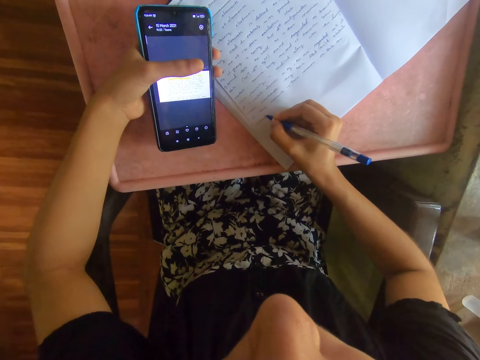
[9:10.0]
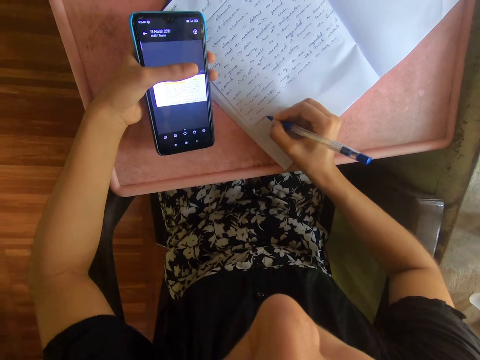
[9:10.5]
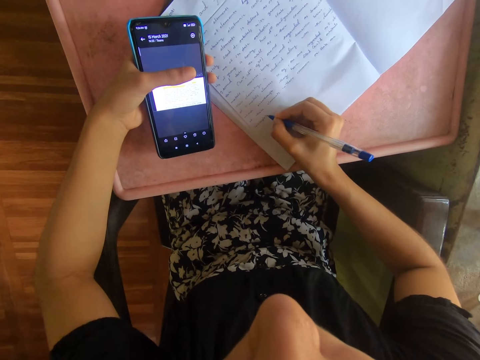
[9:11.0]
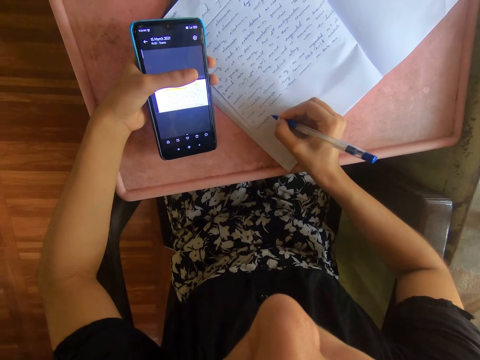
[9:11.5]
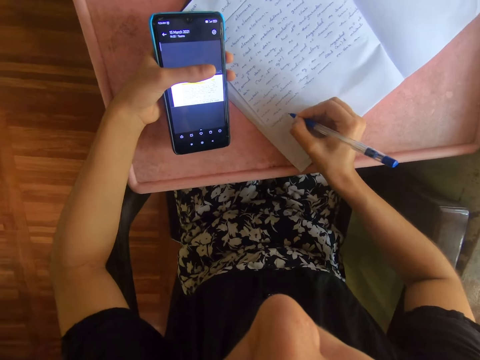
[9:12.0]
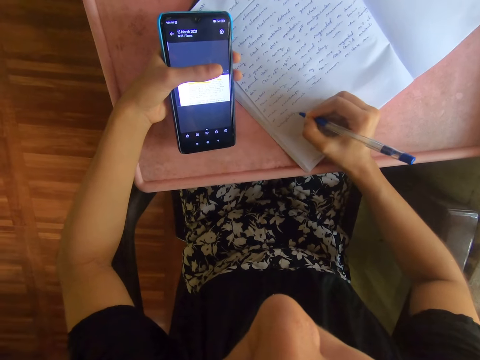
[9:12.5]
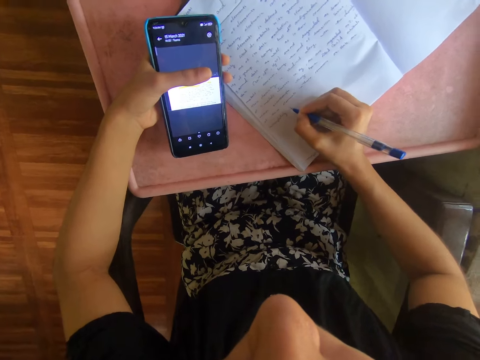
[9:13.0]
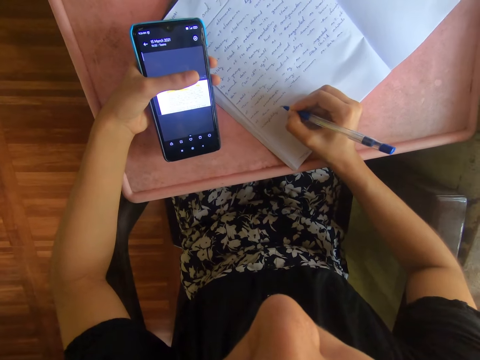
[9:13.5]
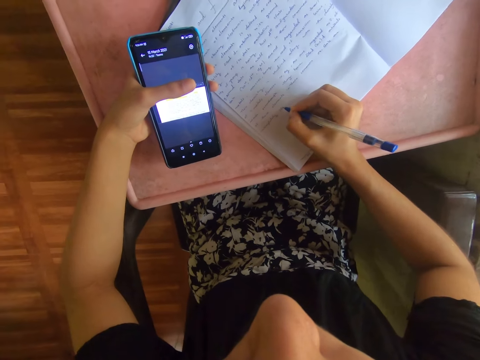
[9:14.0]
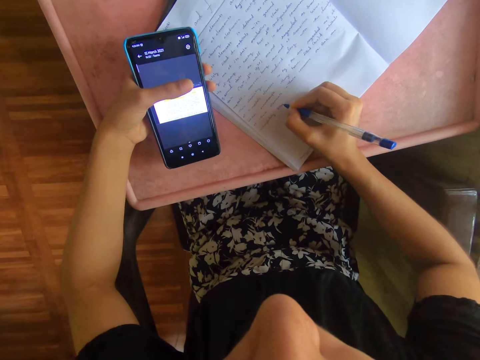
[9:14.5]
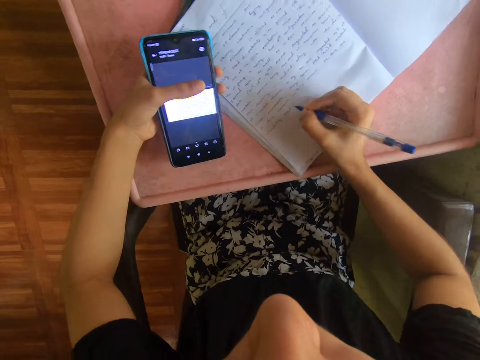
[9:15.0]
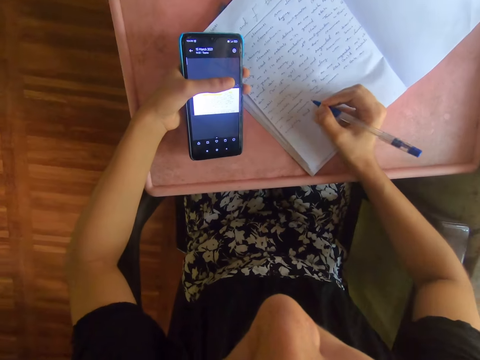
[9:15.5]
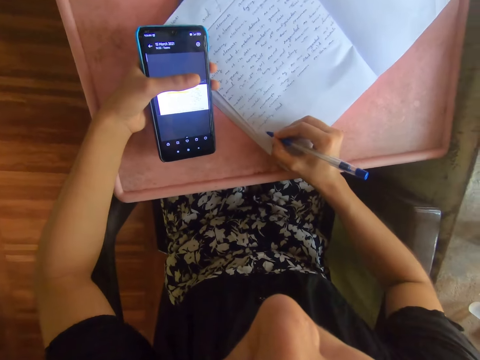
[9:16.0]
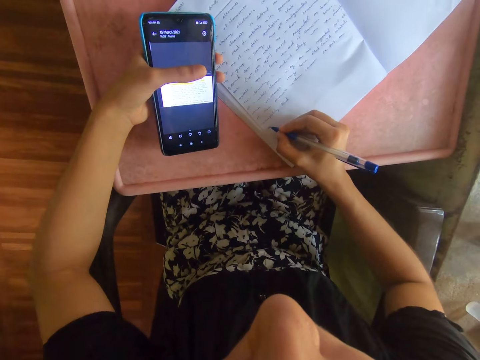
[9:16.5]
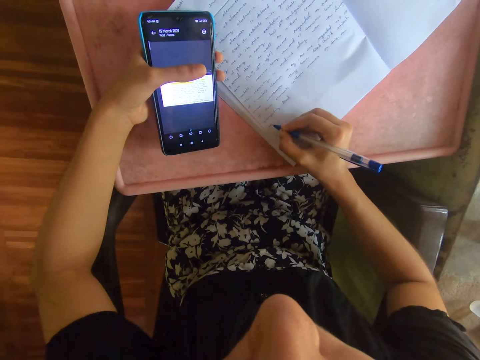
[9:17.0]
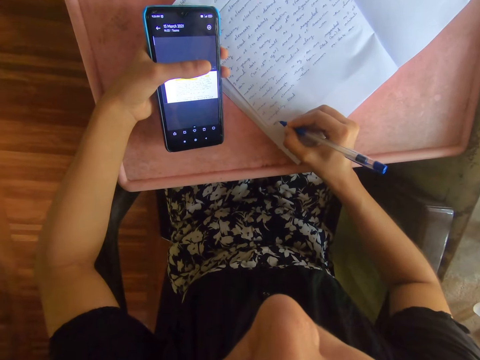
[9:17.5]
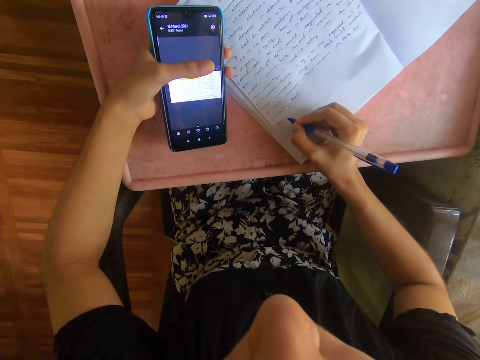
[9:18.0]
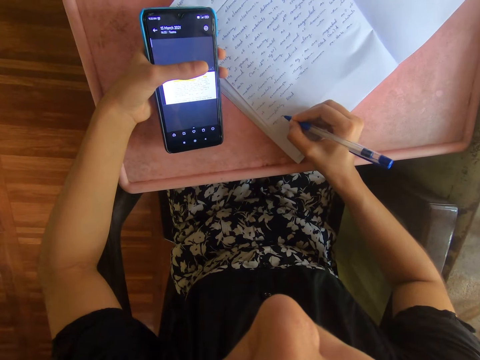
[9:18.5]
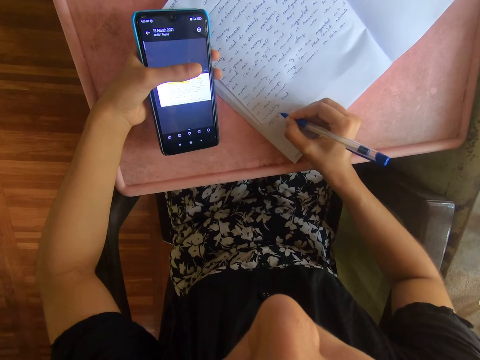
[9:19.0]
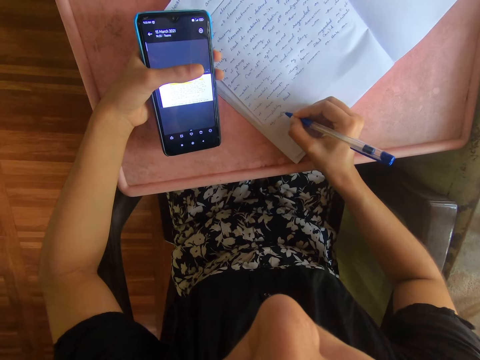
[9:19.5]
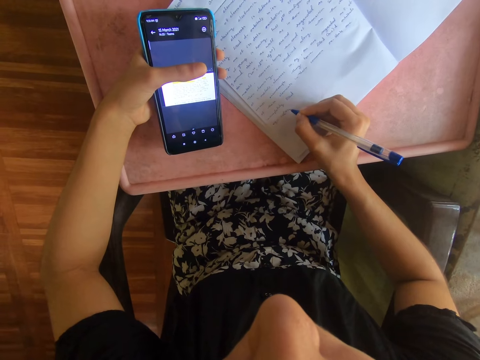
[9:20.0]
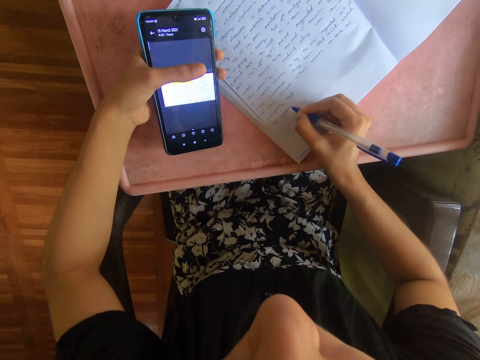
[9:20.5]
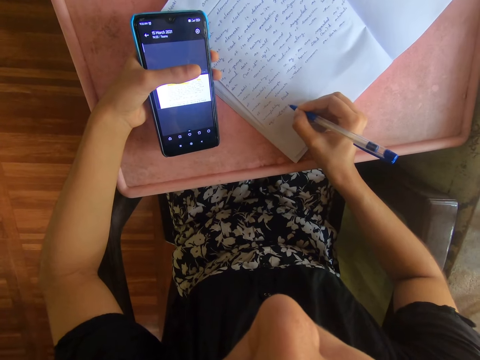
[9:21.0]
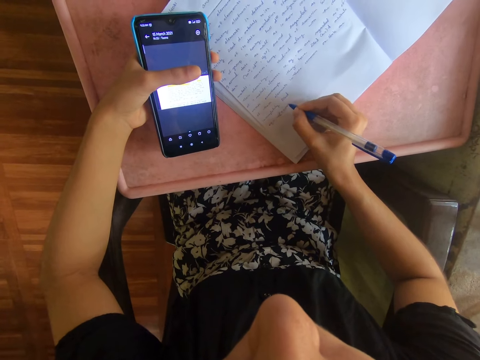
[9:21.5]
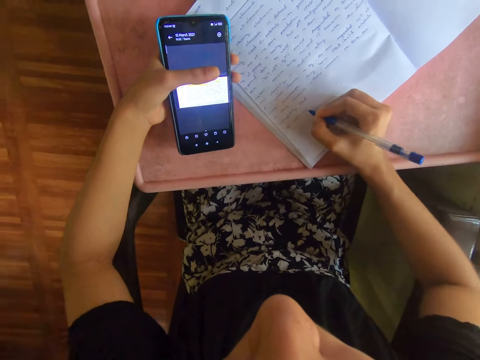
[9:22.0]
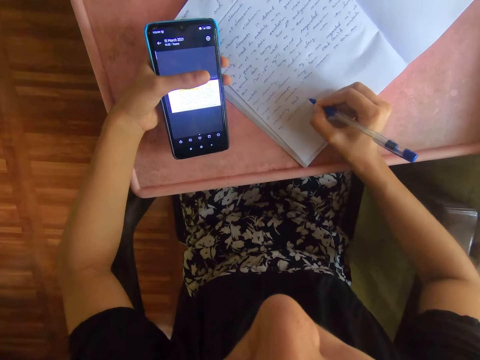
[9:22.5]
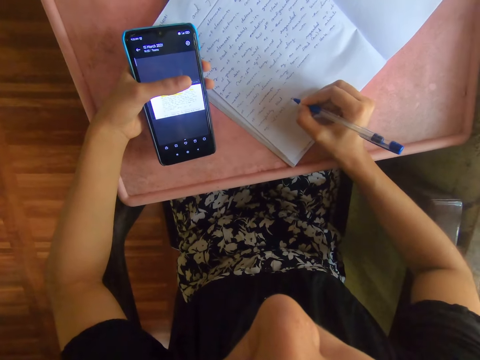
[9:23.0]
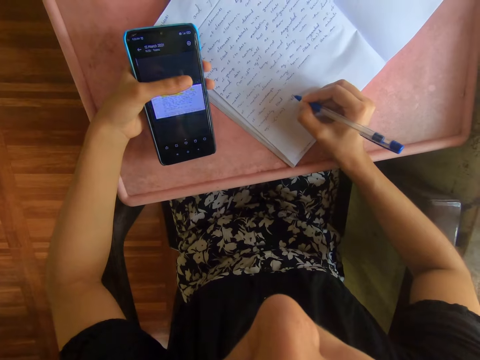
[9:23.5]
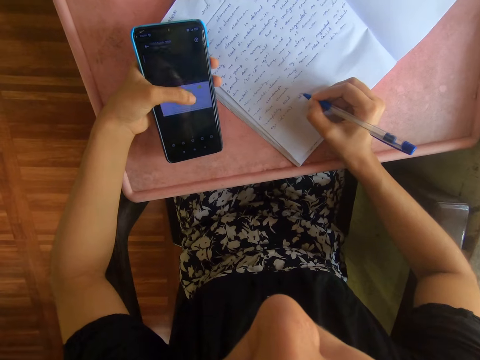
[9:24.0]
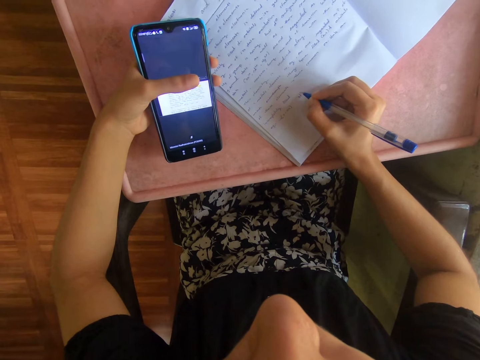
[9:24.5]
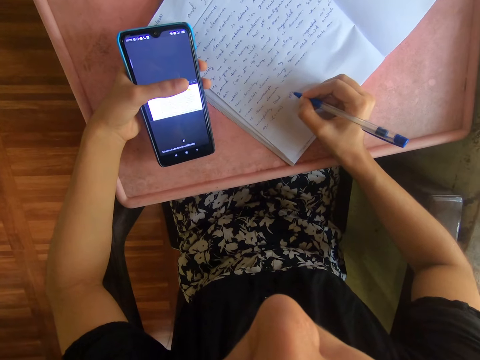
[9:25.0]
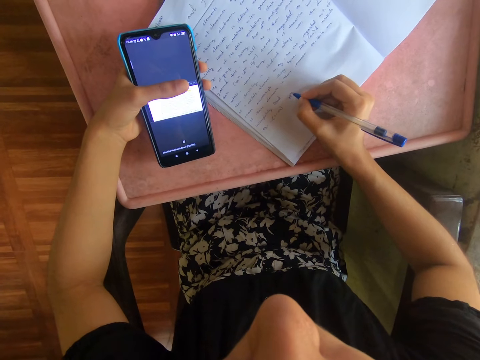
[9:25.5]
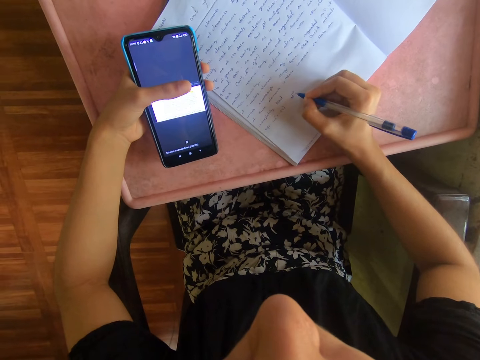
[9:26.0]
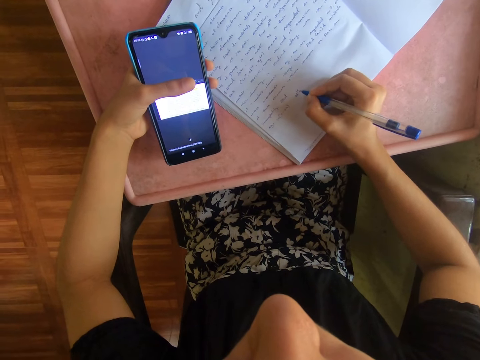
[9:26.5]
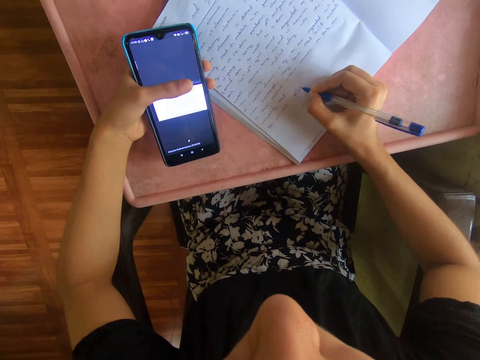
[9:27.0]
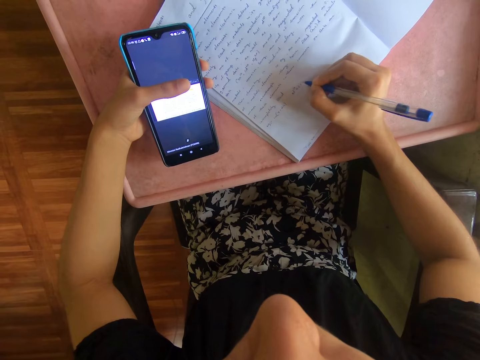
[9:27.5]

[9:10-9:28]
The camera wearer moves the book on the table with her right hand. She writes on the book with the blue pen in her right hand. She operates the phone with her left hand.

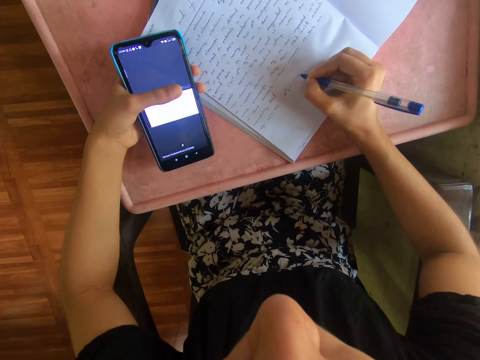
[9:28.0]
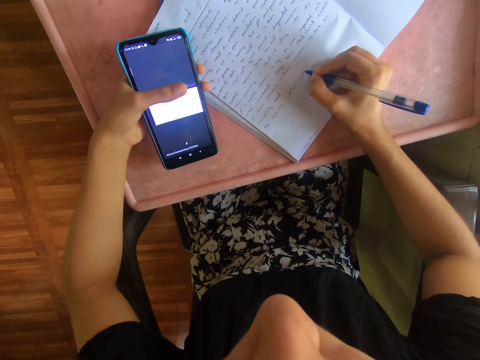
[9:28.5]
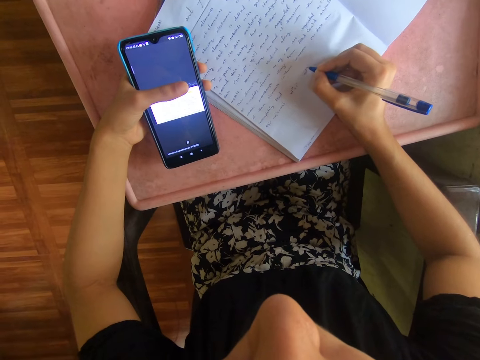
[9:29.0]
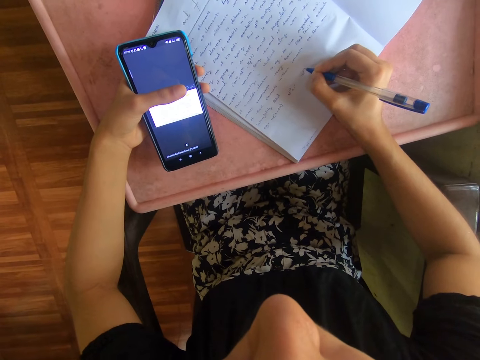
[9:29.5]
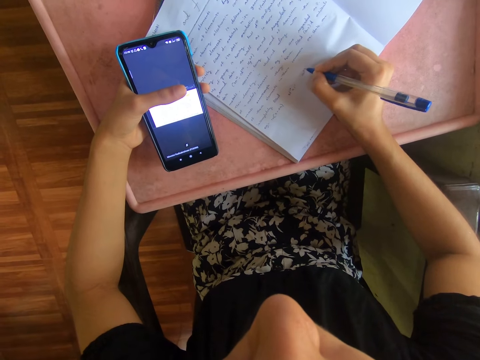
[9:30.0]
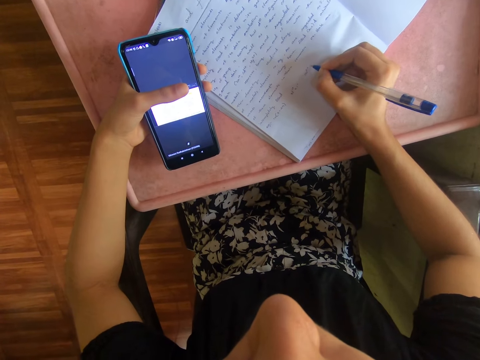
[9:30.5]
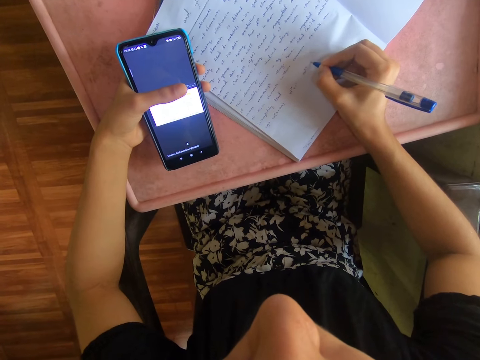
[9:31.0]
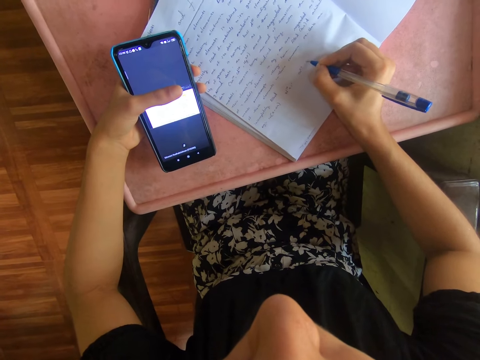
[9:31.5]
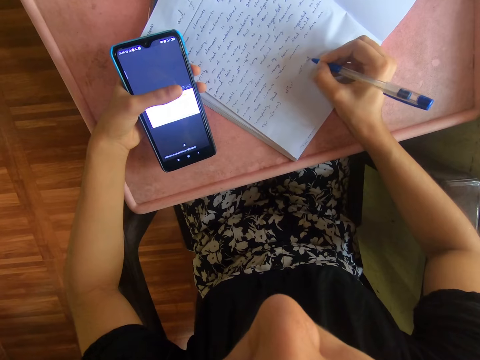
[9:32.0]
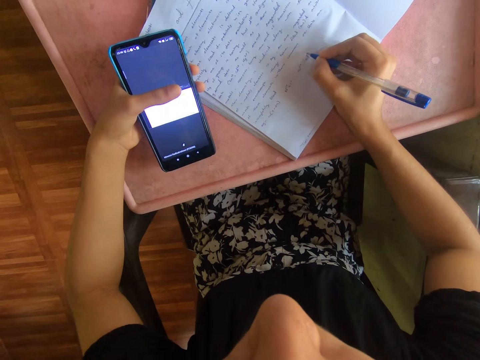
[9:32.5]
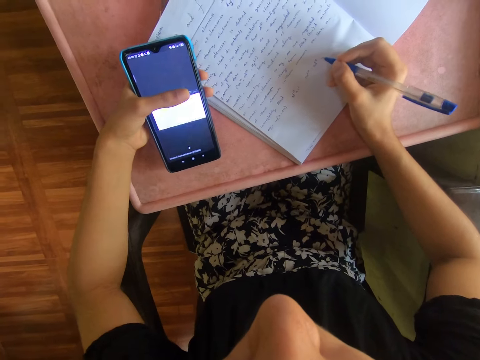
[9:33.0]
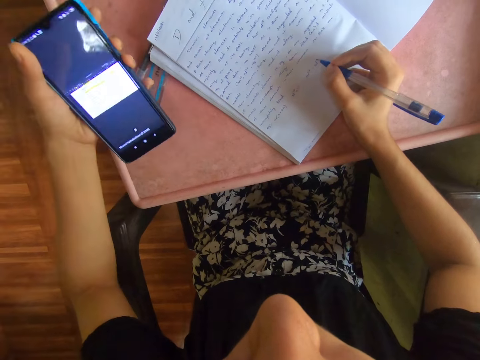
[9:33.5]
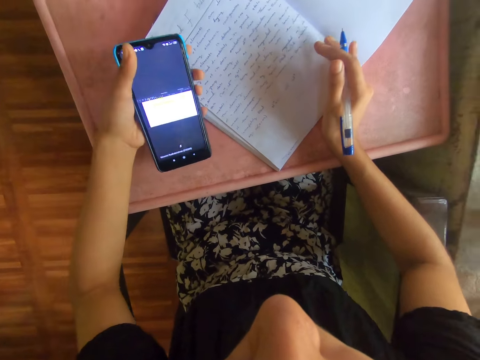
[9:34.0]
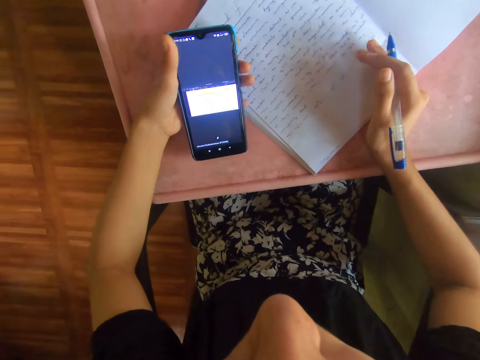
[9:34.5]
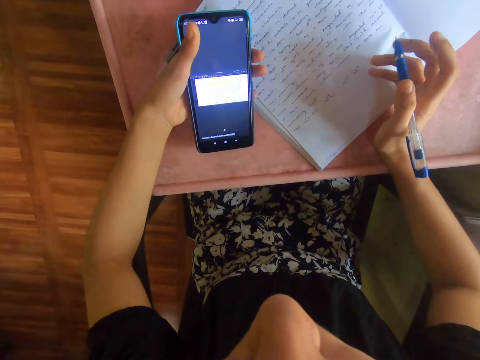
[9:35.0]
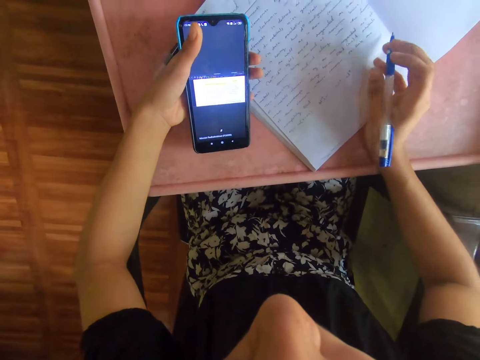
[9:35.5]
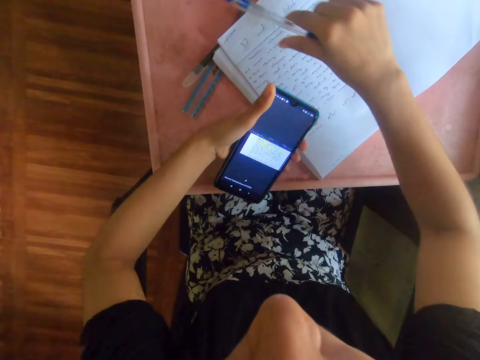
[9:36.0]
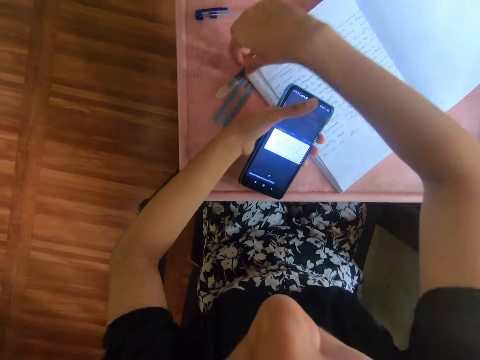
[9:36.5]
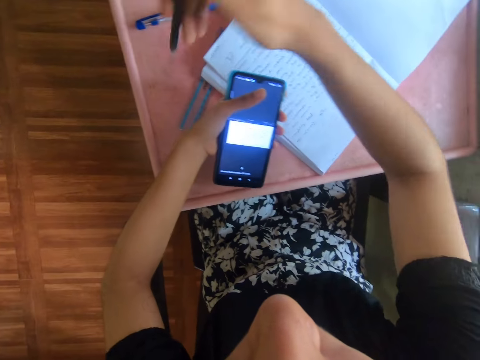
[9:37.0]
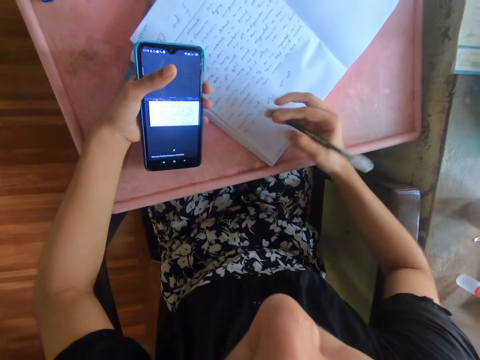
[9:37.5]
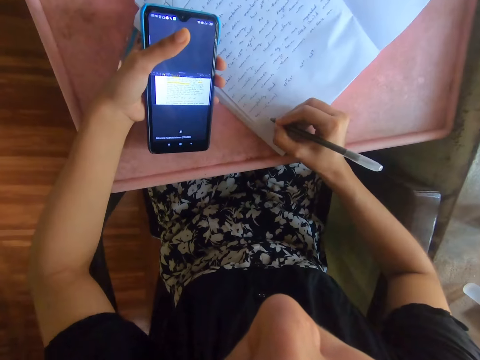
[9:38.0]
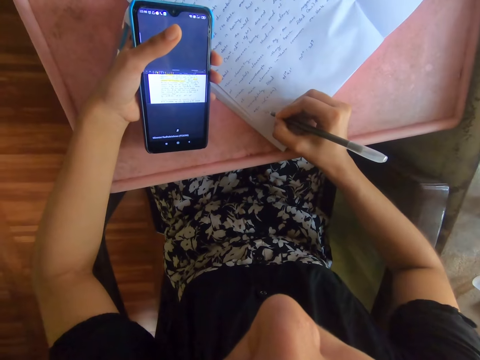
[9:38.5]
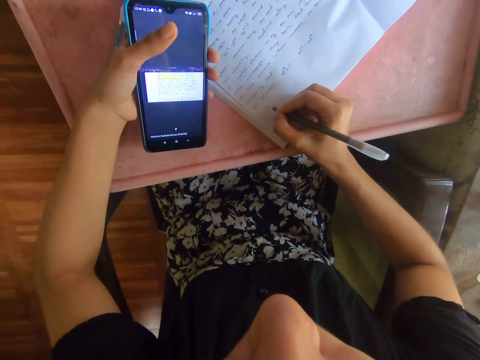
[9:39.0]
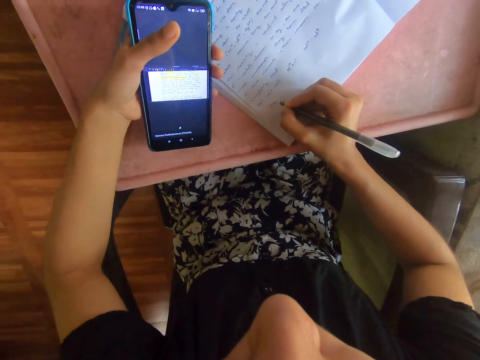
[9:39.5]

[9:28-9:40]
The camera wearer moves her left hand on the table. She drops the blue pen on the table with her right hand. She picks up a black pen from the table with her right hand. She writes on the book on the table with the black pen in her right hand.
